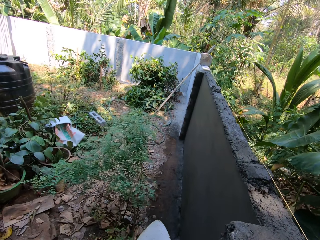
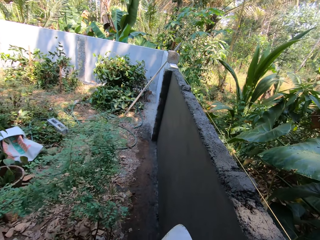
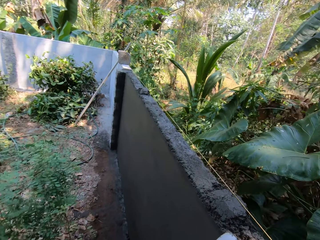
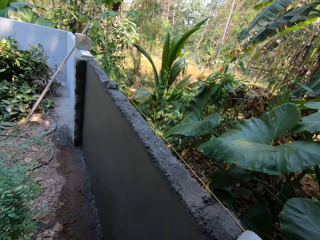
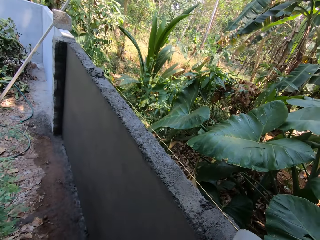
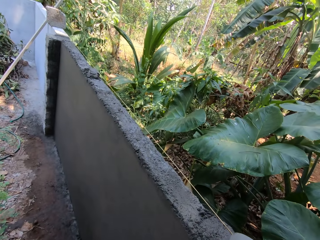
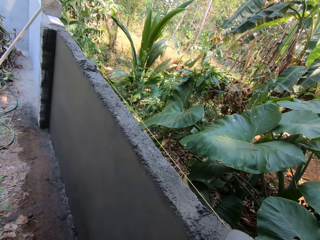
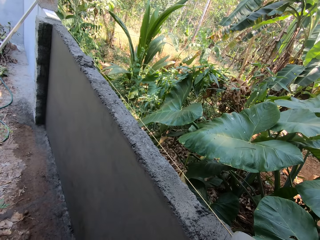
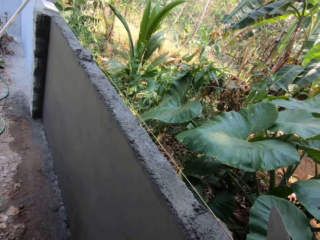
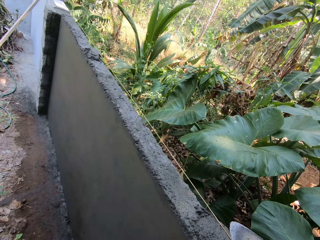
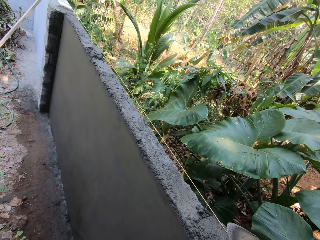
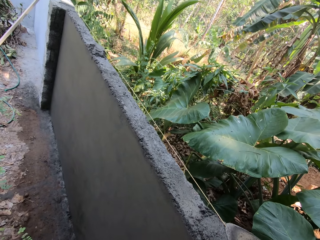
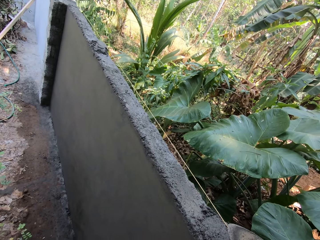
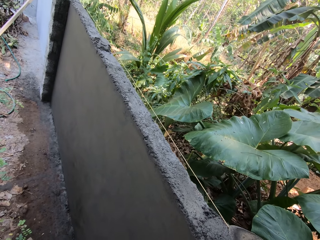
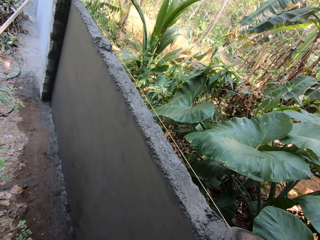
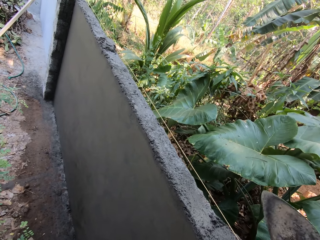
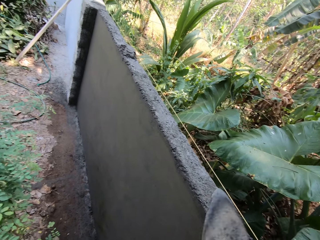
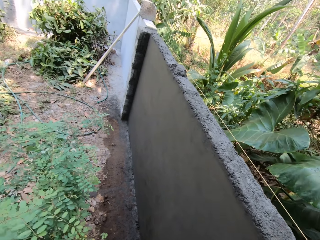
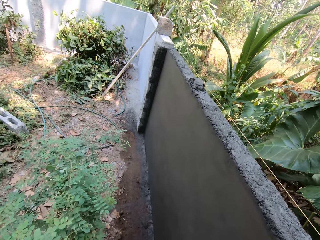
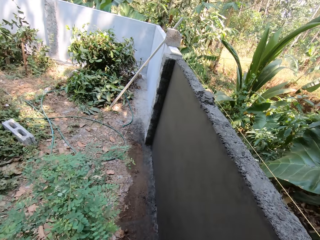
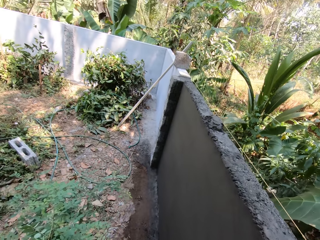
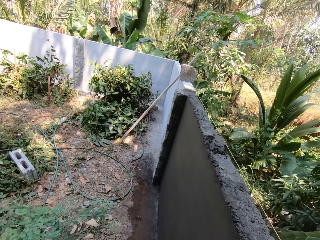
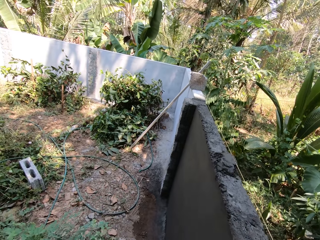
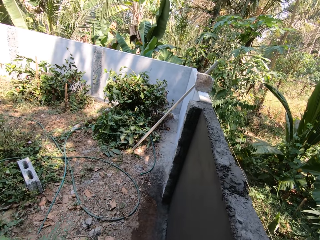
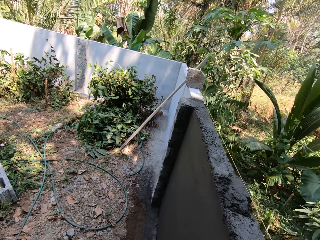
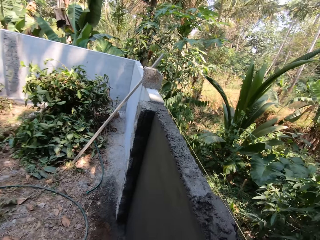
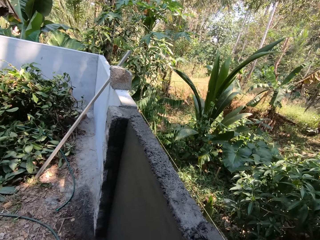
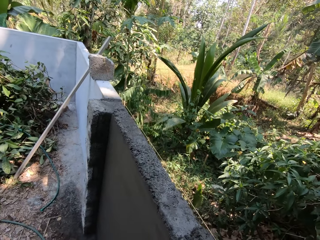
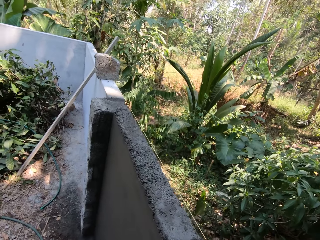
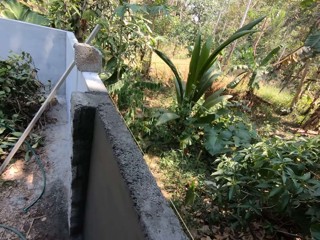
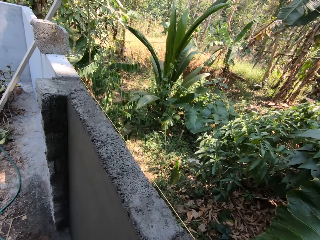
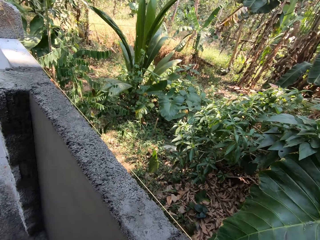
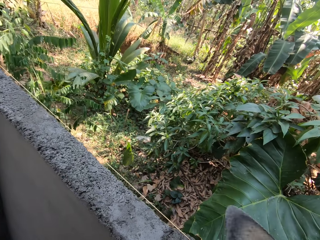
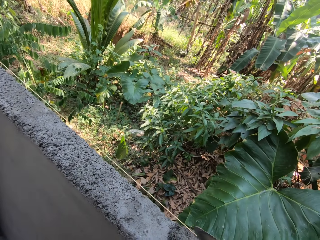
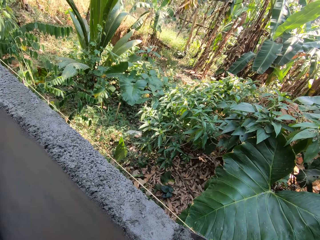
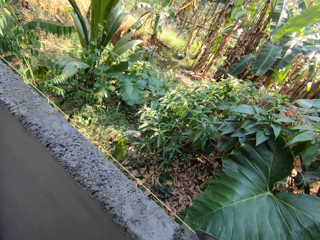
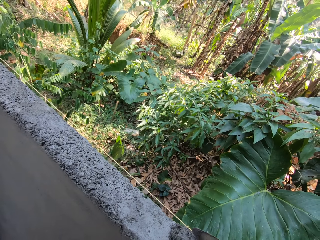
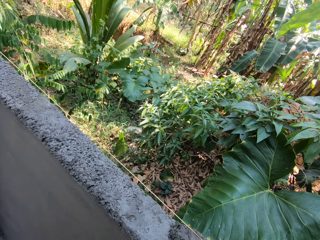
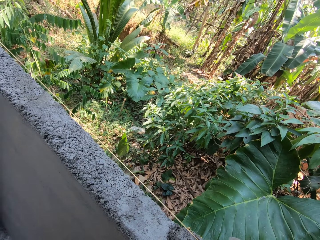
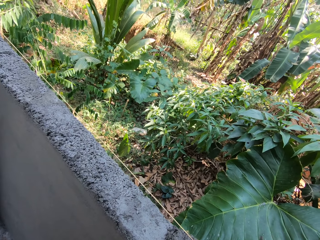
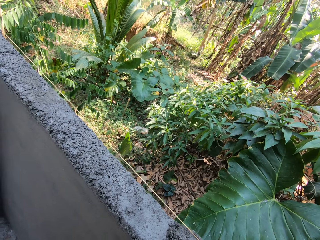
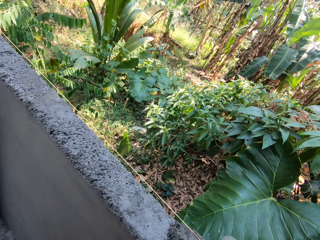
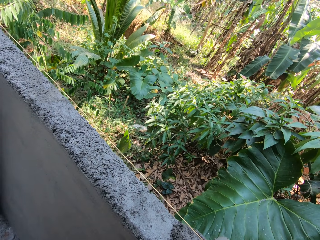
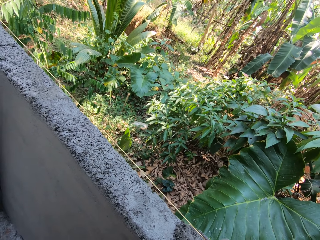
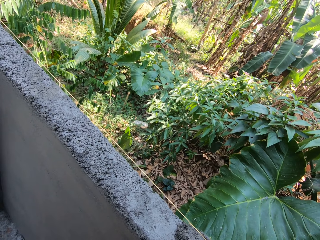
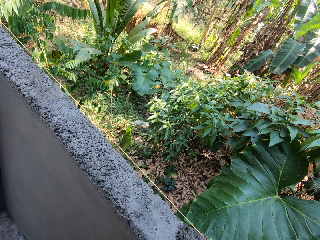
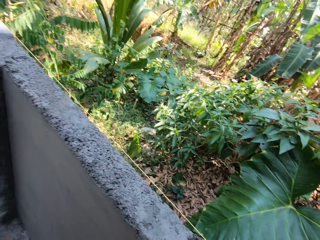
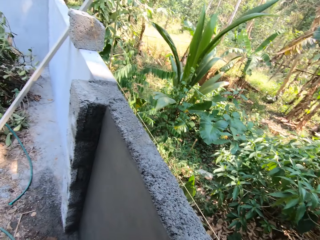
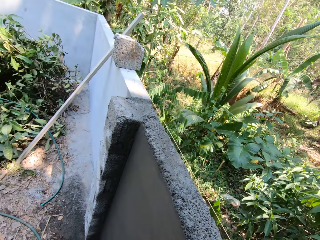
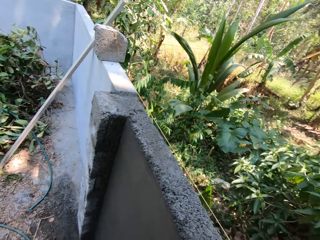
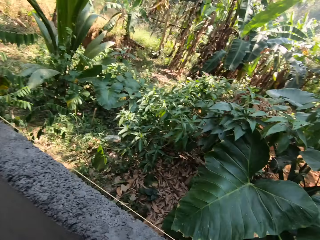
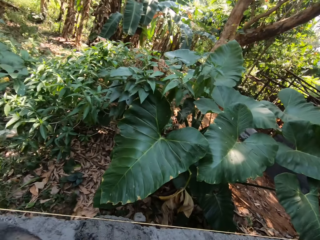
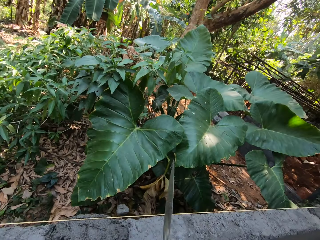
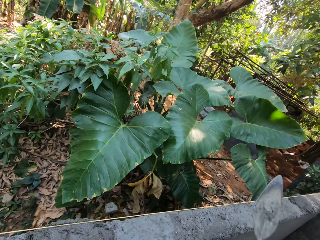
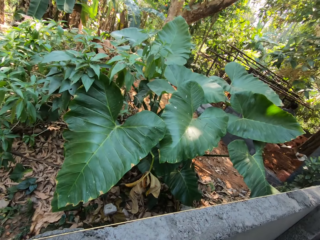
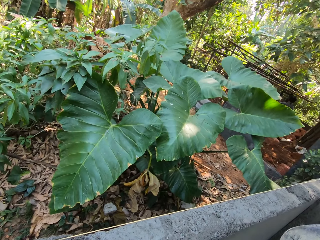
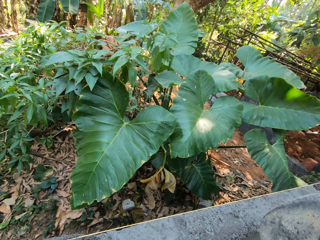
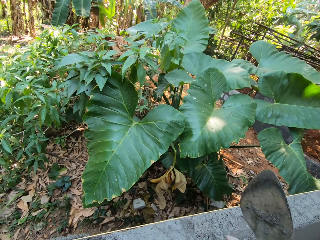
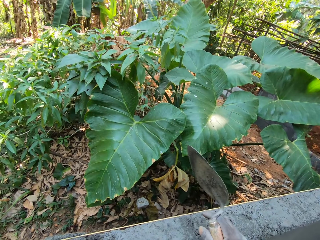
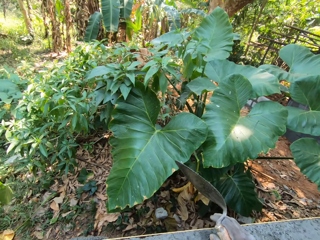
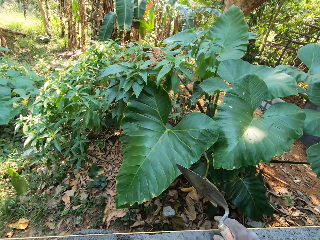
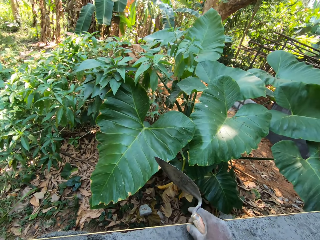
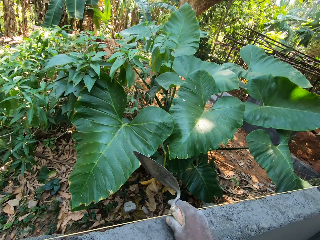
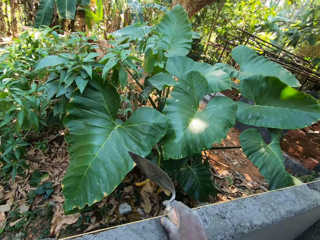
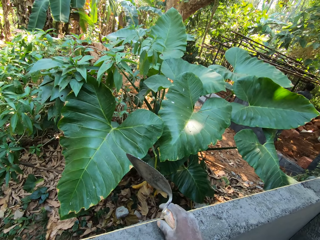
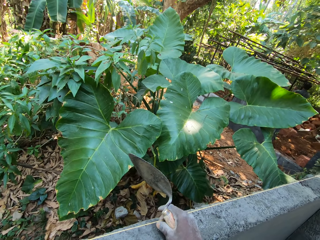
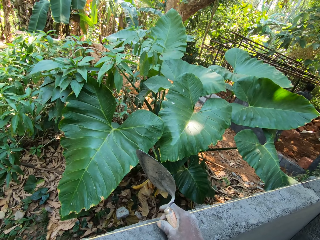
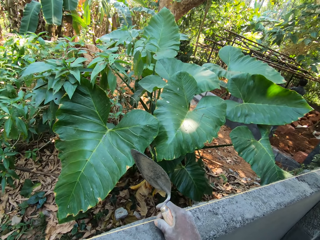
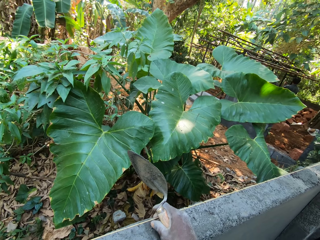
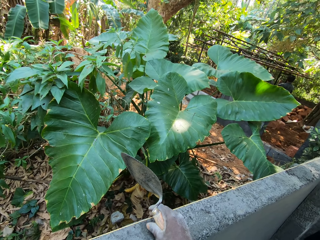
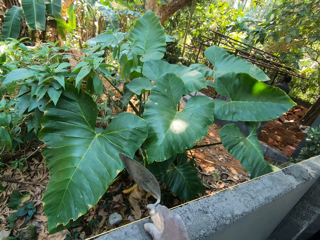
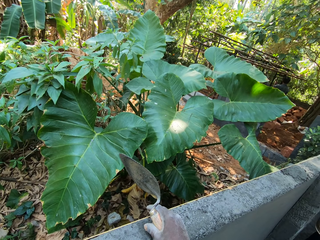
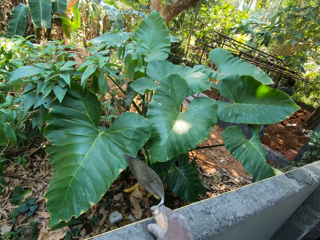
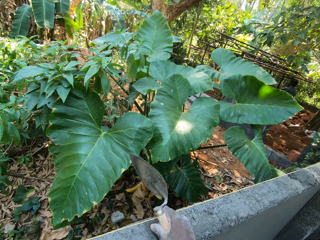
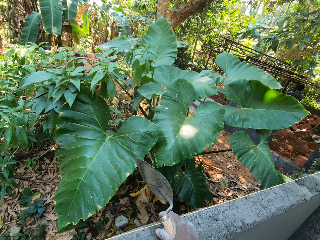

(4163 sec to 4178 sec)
The camera wearer marks with a trowel. He walks. He marks with the trowel. He looks around and moves a hand. He converses with a man, another man, a third man and a fourth man. He places his right hand on the fence. He holds the rope on the fence with his right hand. He adjusts the thread.

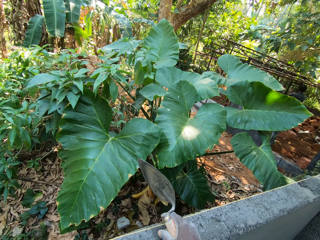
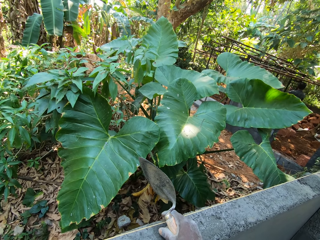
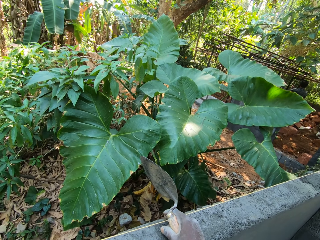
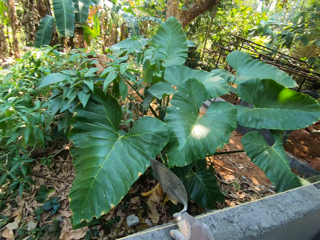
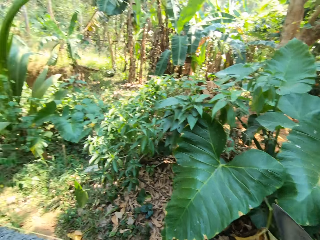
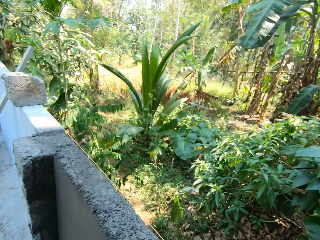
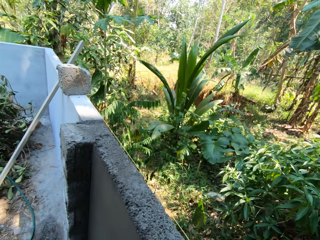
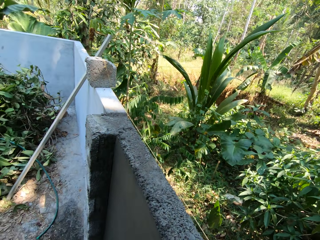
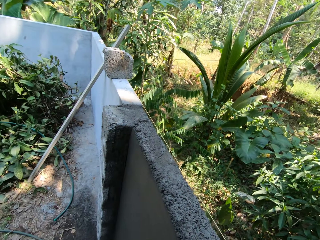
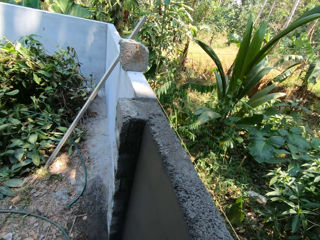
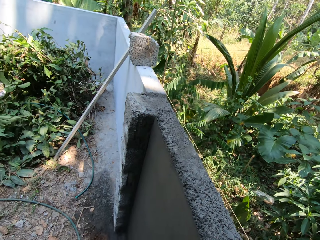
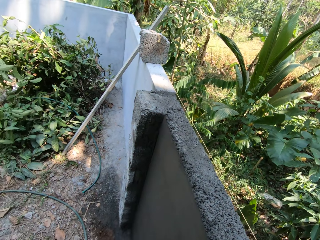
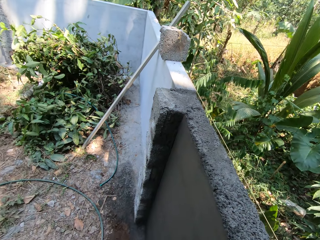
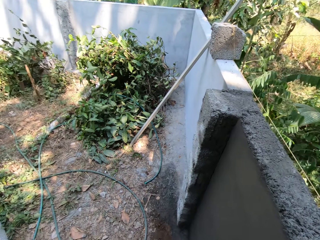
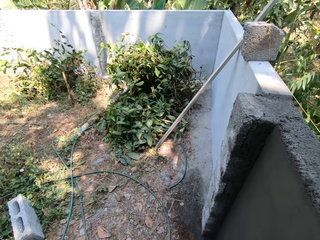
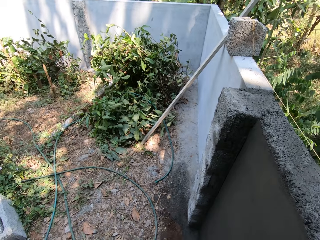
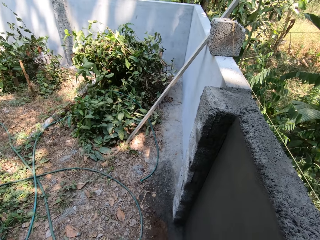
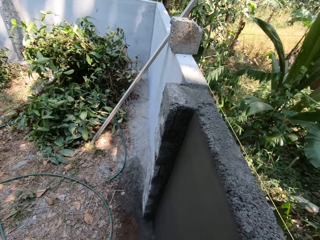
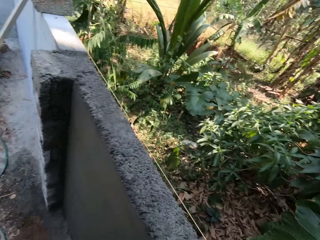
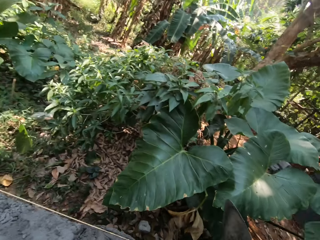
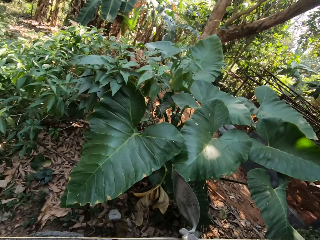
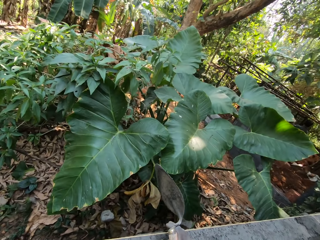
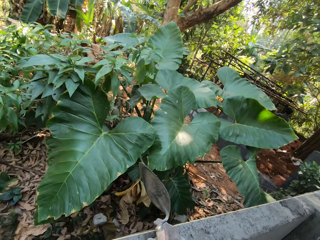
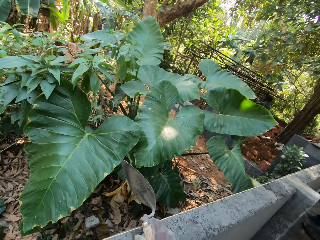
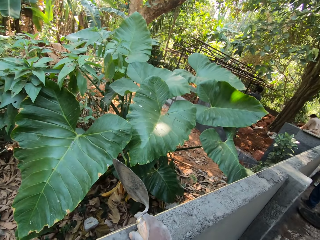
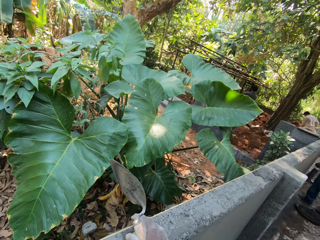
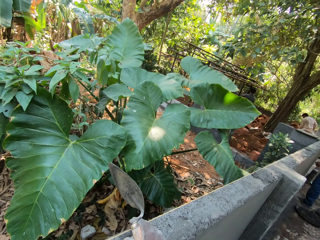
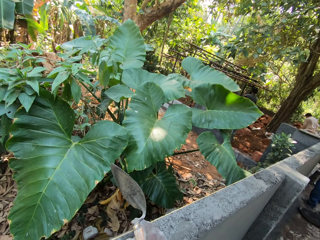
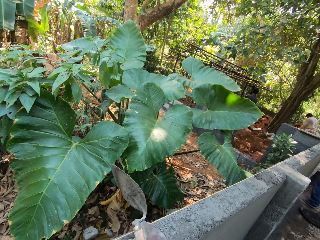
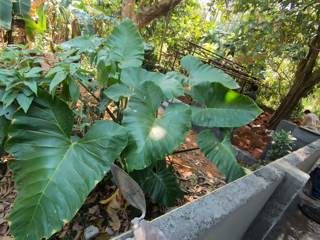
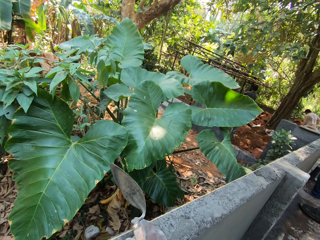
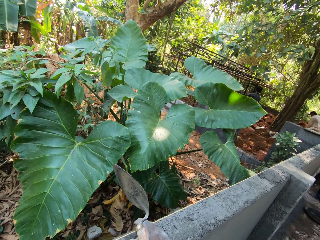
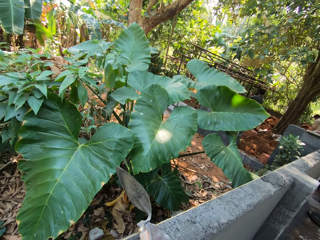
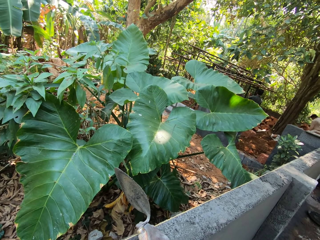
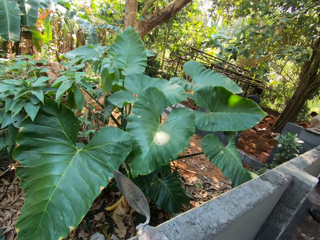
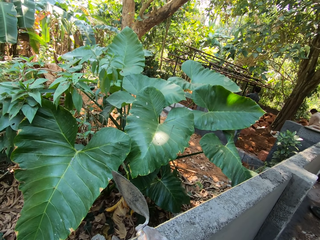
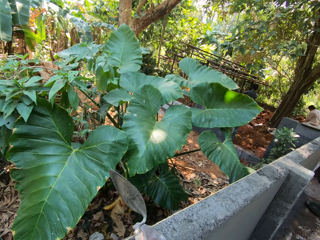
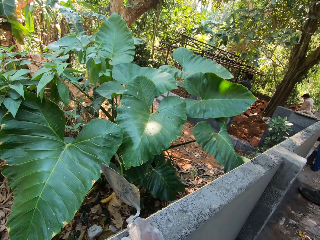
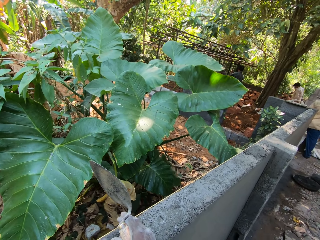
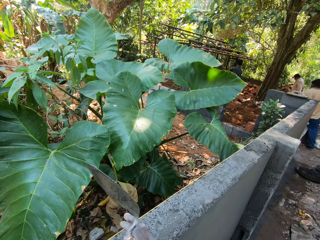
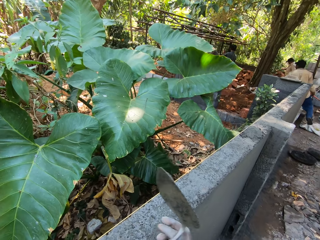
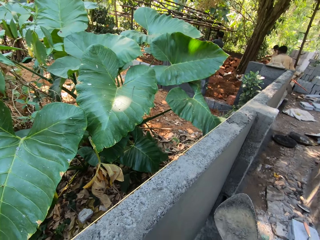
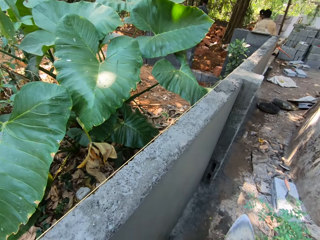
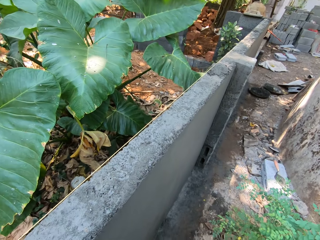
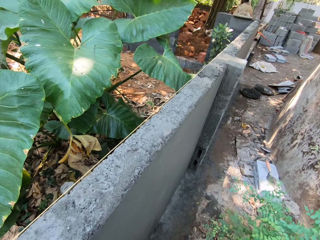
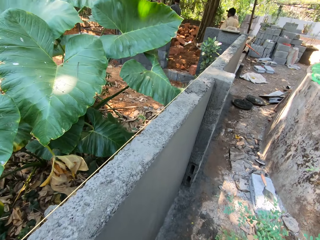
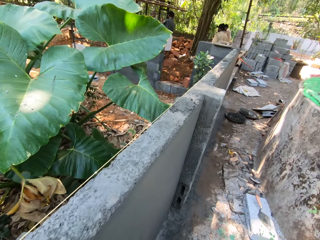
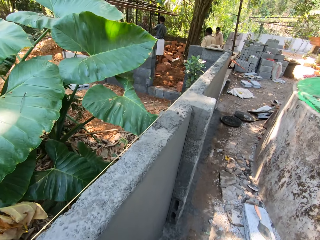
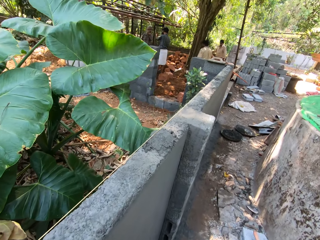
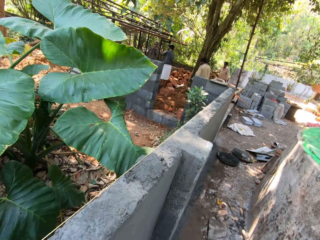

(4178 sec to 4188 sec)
The camera wearer looks around. They drop a hand down. They walk.
